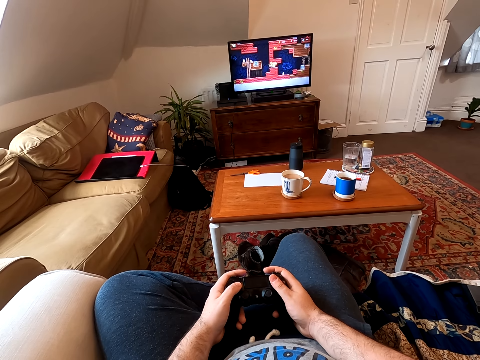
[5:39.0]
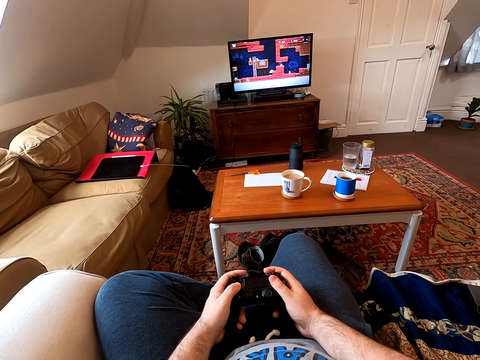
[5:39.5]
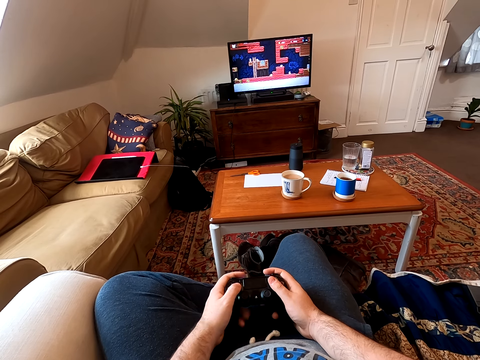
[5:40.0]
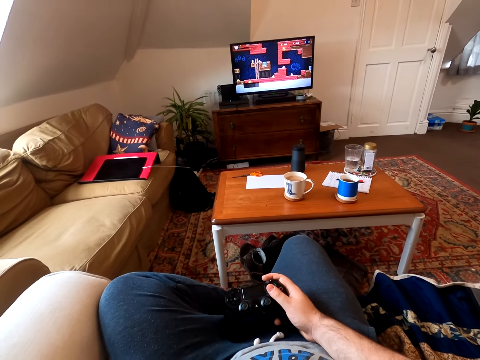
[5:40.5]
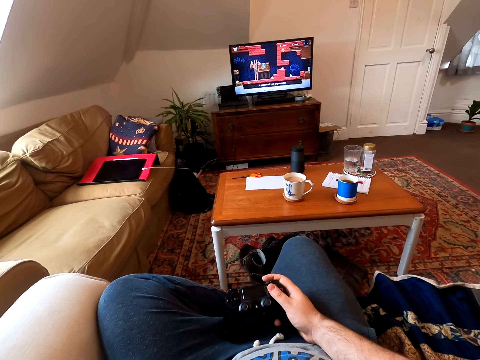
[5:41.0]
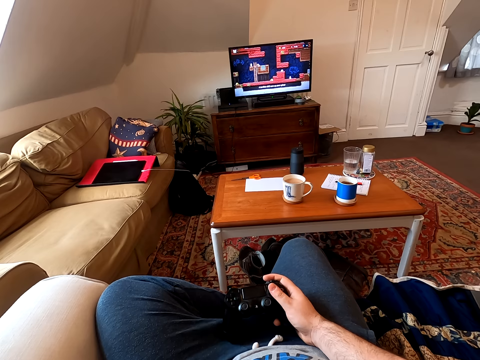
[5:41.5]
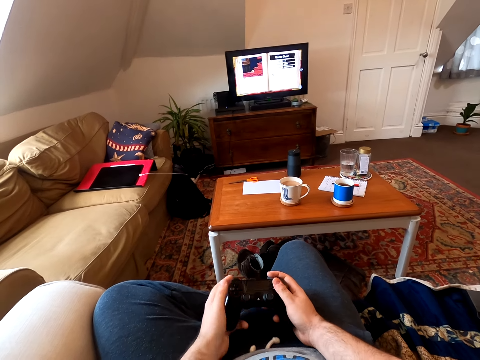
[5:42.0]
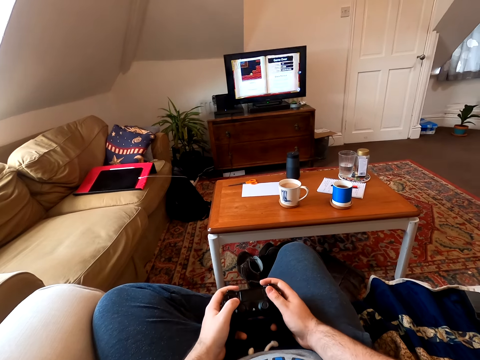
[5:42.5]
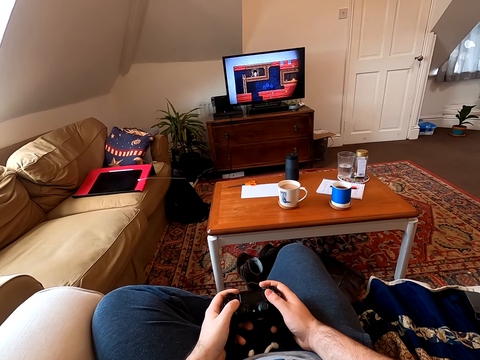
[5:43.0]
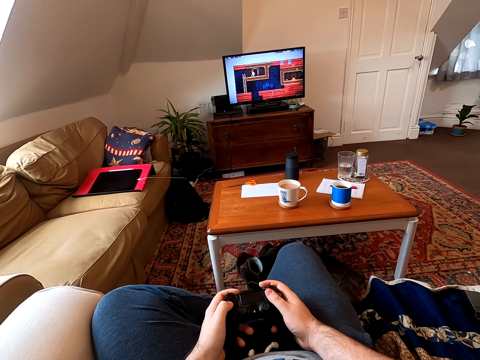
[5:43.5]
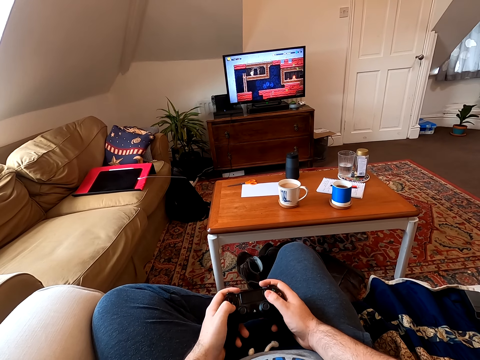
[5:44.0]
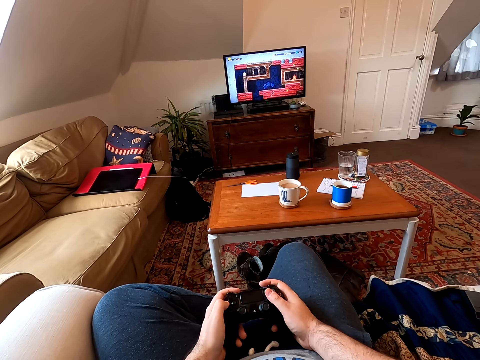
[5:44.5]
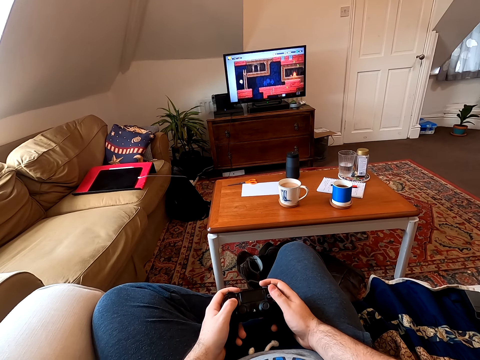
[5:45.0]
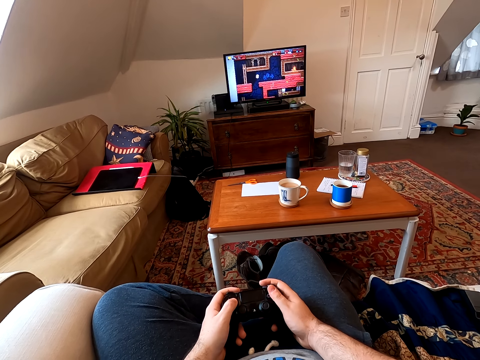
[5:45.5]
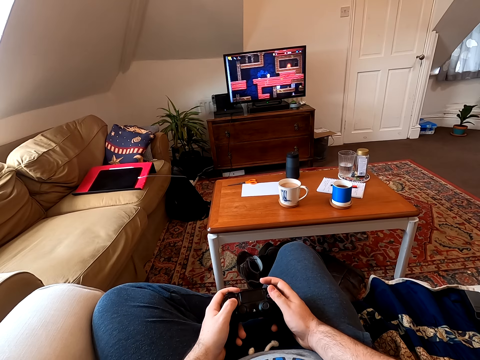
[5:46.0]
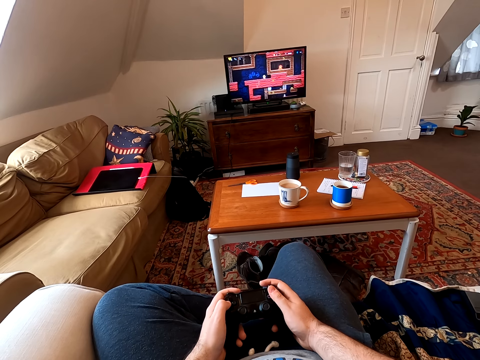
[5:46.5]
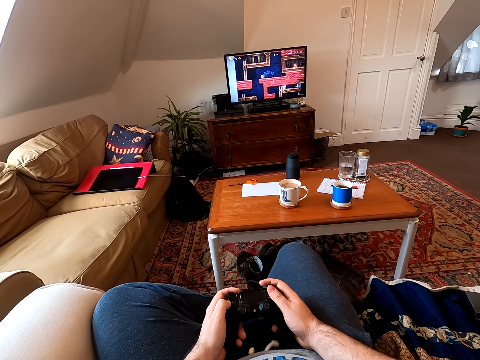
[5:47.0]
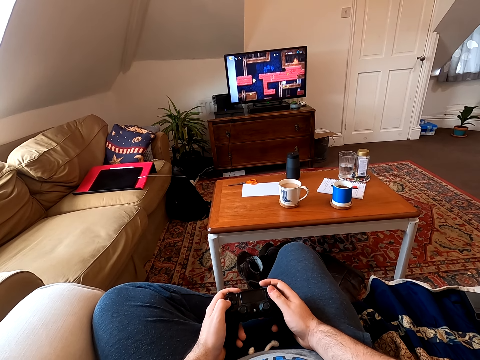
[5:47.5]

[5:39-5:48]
The camera wearer touches the face area. He lifts his hand. He holds the controller with both hands. He puts his hand down. He plays the PlayStation.

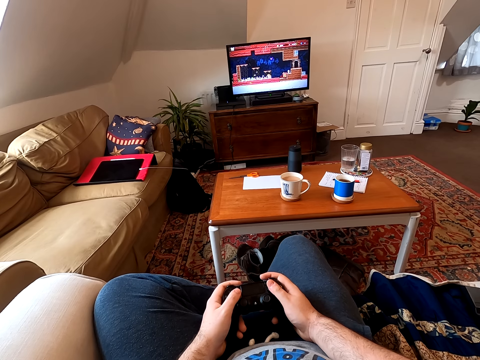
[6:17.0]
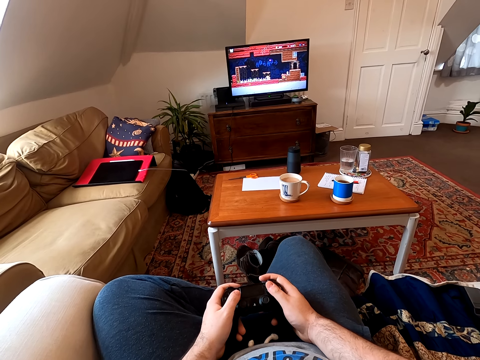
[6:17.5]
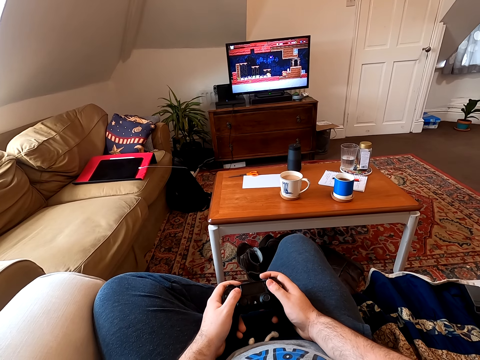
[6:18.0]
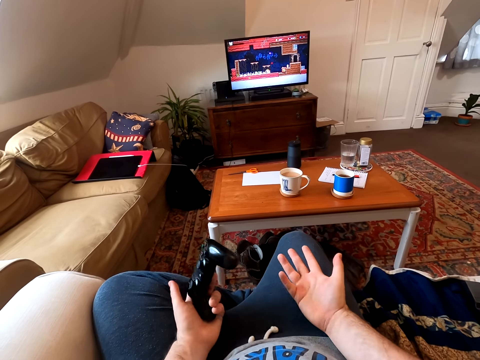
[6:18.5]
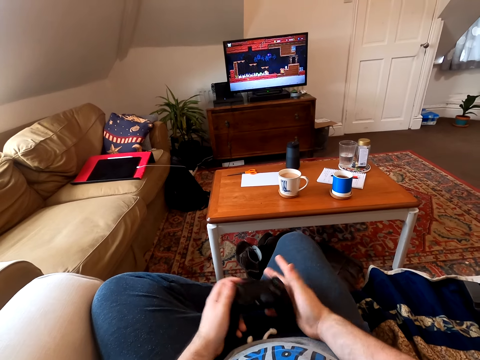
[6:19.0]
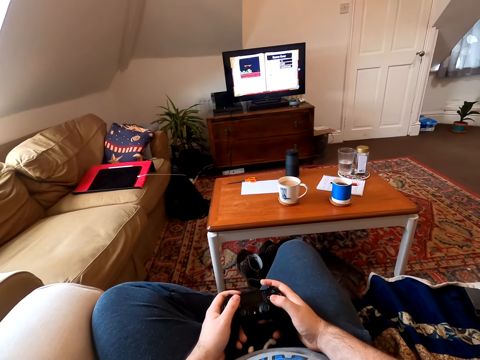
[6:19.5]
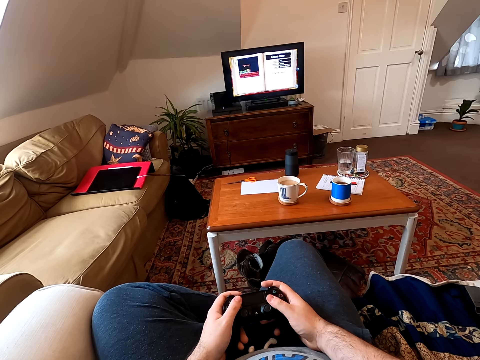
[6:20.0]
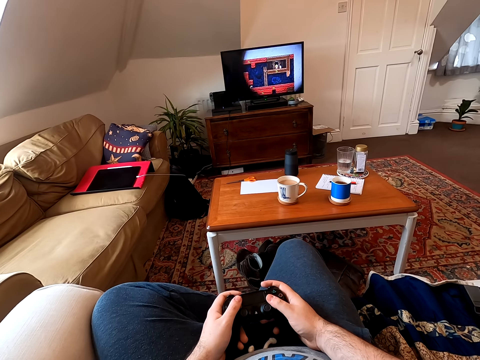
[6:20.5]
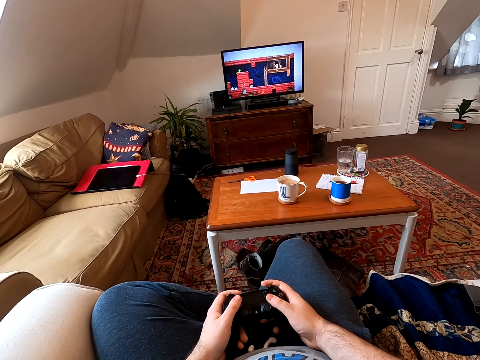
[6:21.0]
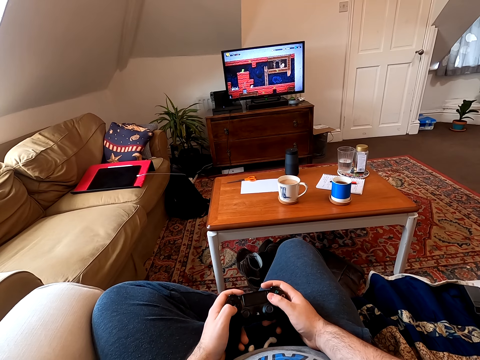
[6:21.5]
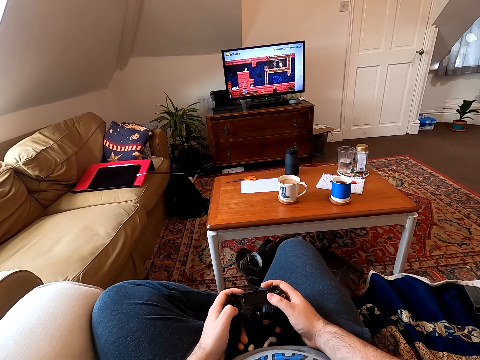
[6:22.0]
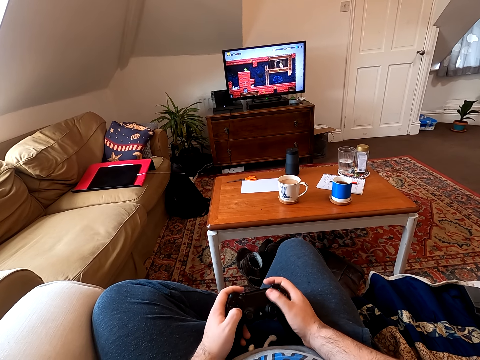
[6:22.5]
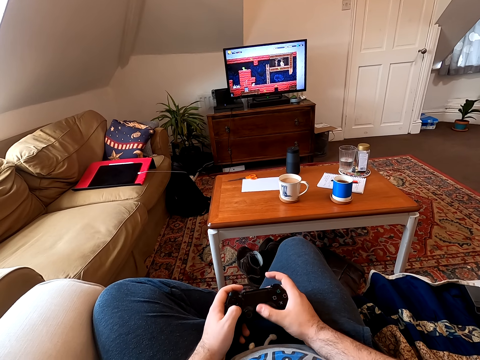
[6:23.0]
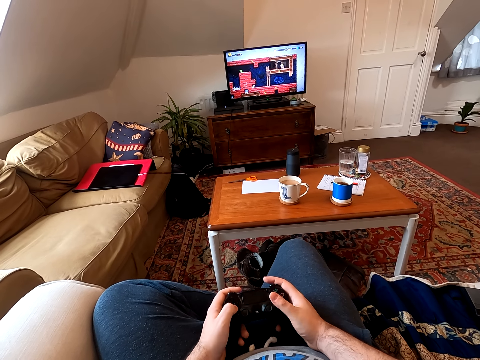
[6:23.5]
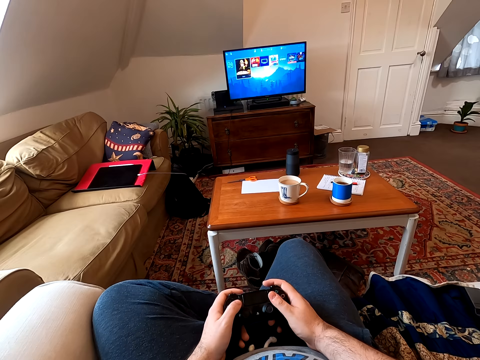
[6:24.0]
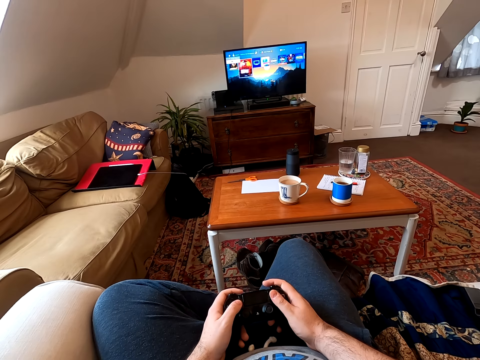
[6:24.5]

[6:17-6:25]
The camera wearer does a hand gesture. They play a video game.

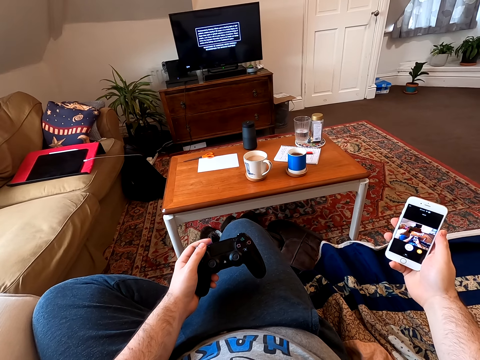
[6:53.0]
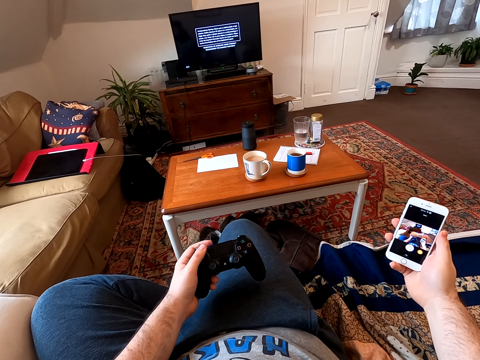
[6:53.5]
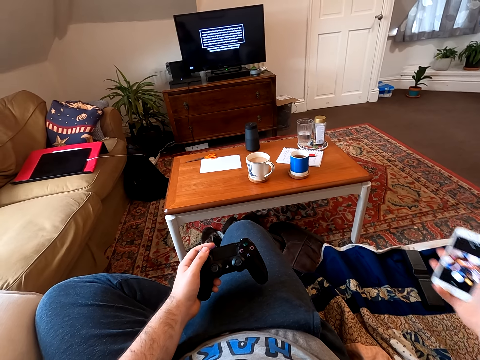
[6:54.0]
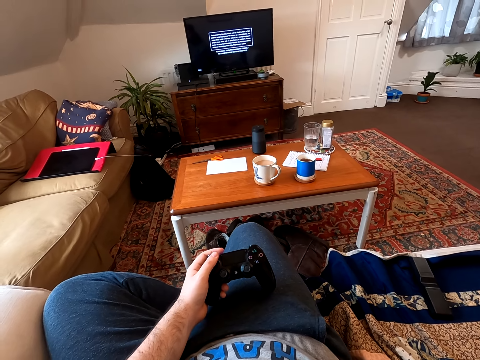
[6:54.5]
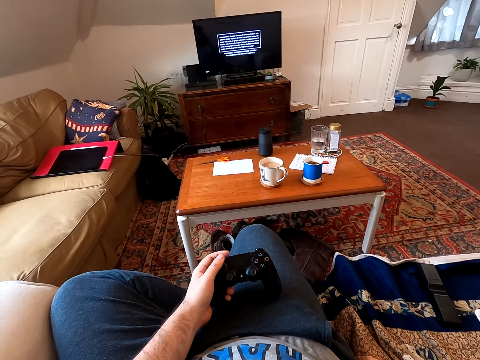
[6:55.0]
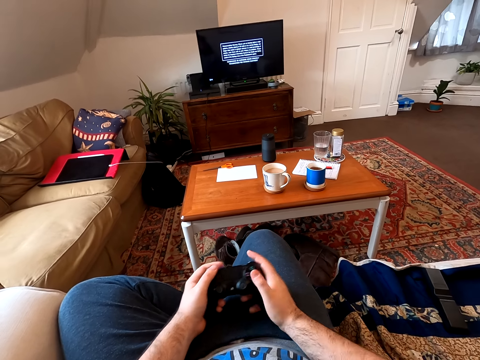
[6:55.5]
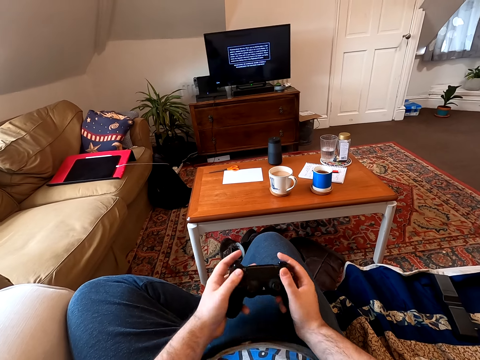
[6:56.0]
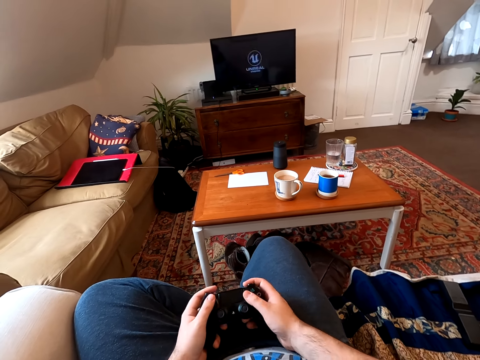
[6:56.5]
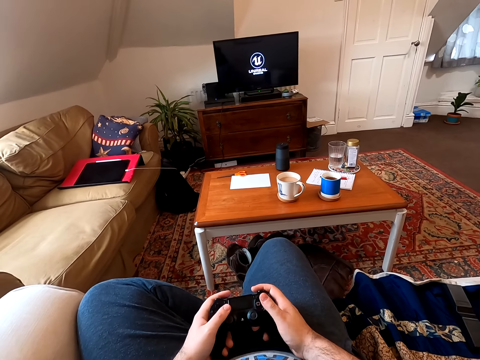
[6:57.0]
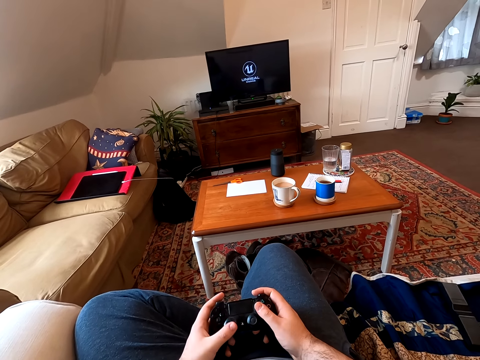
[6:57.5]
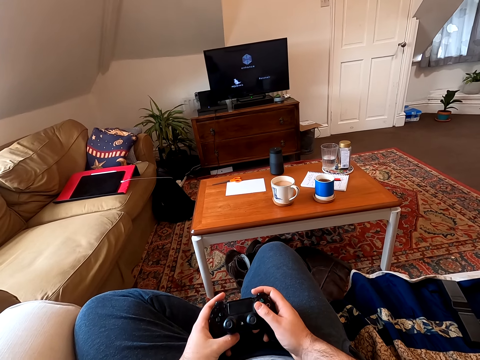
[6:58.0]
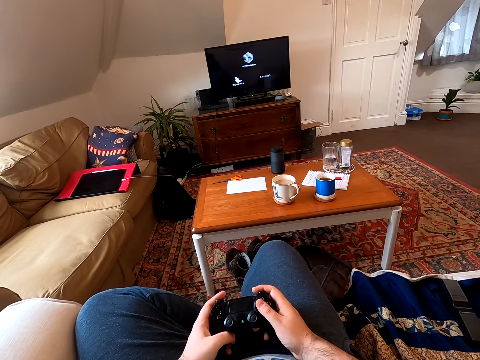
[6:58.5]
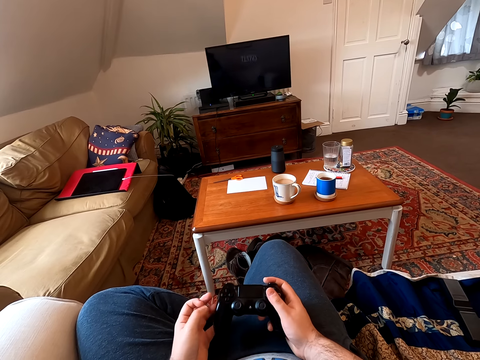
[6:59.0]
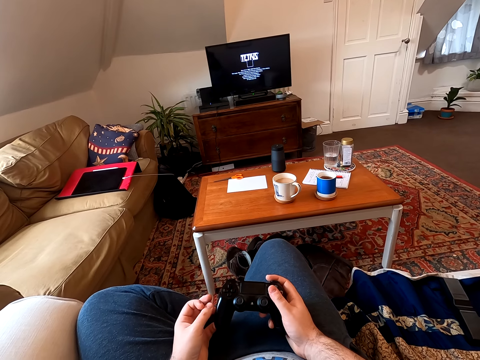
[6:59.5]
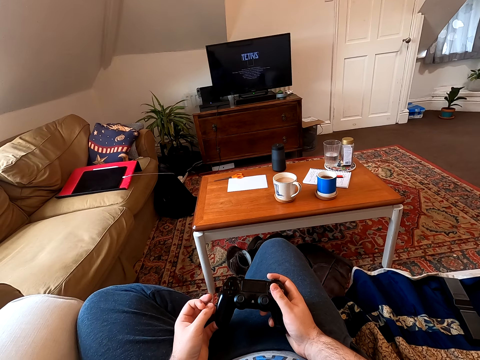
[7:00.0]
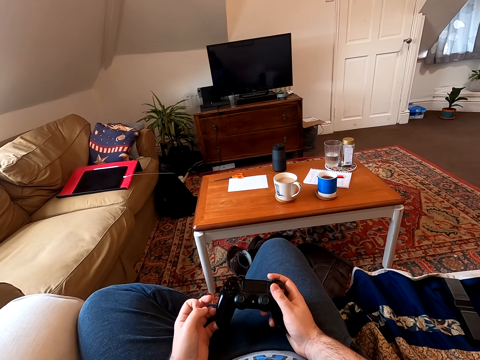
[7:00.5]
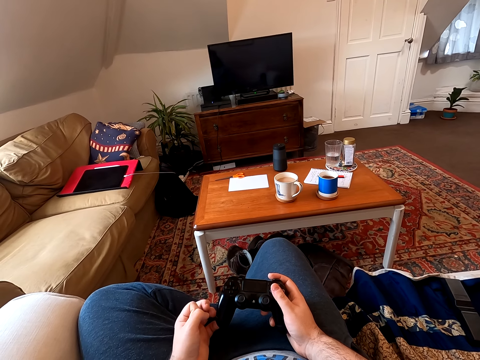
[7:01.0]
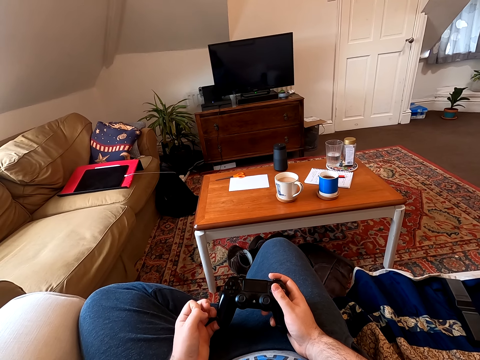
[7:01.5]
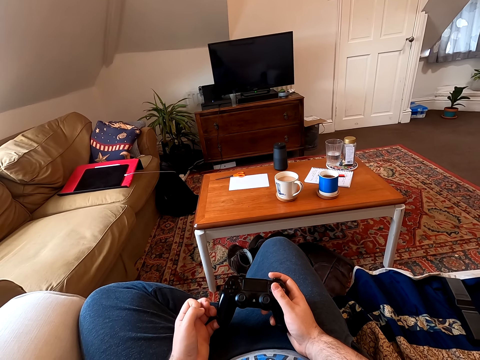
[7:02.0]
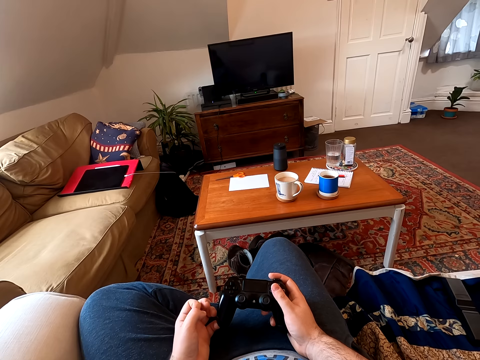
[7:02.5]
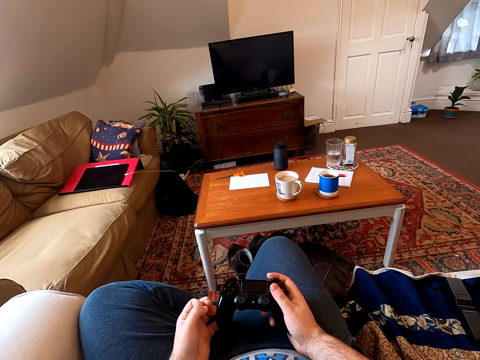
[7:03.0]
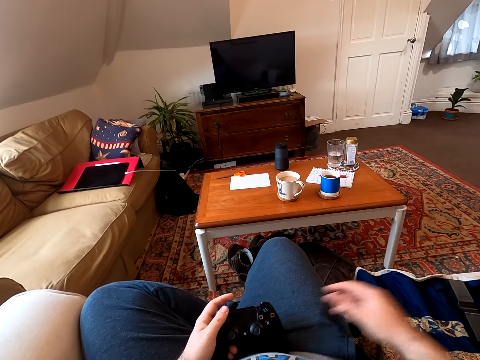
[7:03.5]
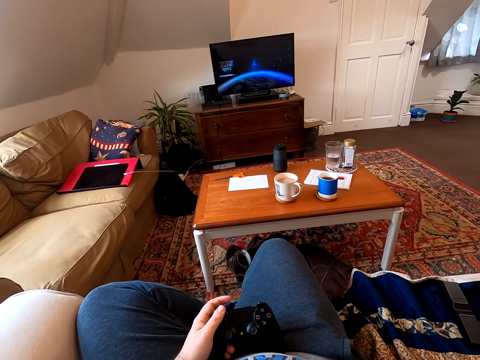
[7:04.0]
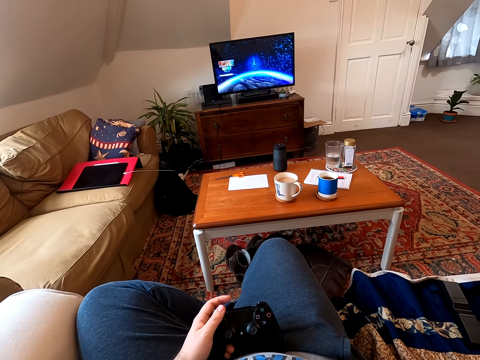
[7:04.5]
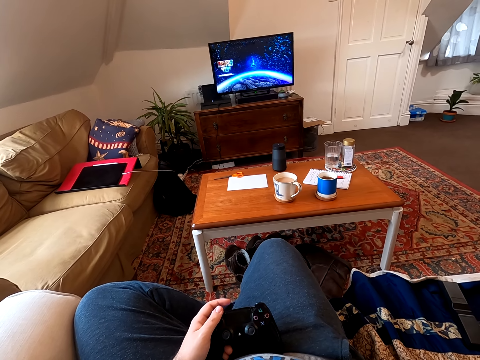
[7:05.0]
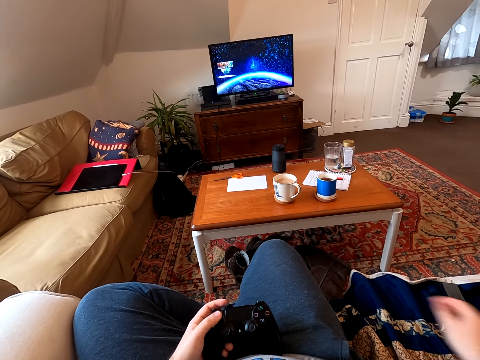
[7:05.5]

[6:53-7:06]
The camera wearer places the phone on the couch. They operate the controller. They play the PlayStation. They reach for something.
